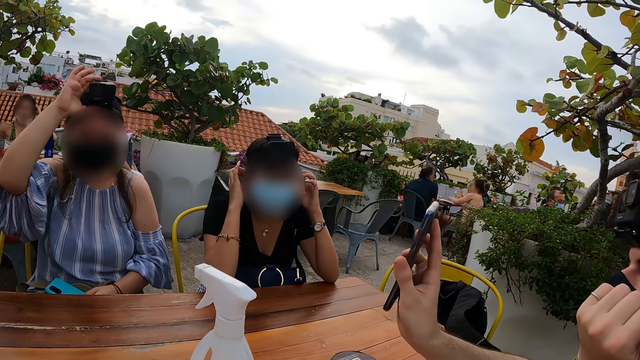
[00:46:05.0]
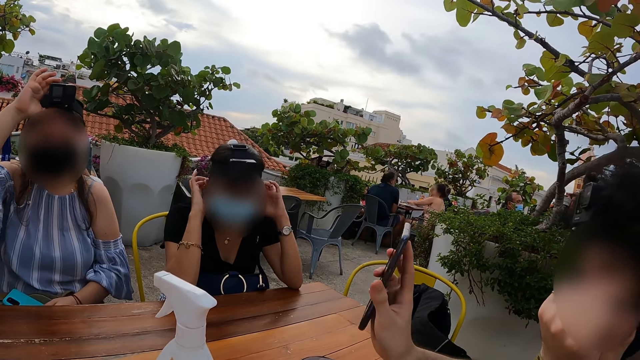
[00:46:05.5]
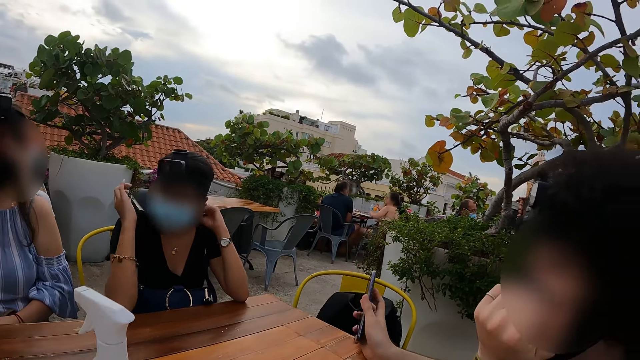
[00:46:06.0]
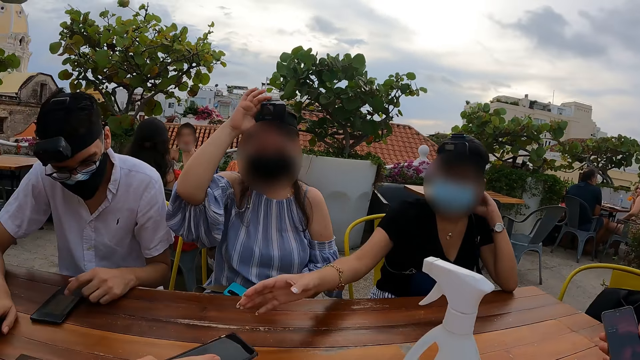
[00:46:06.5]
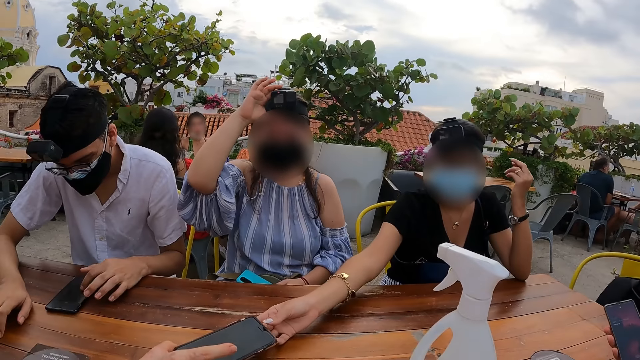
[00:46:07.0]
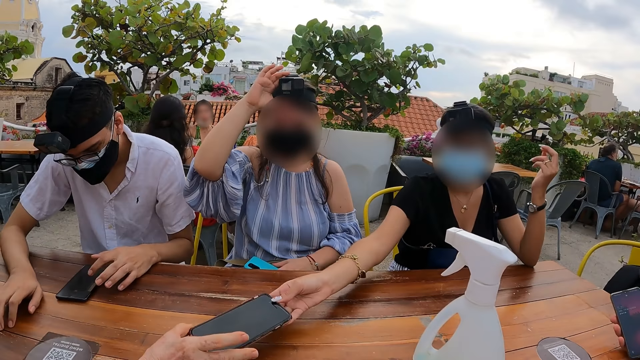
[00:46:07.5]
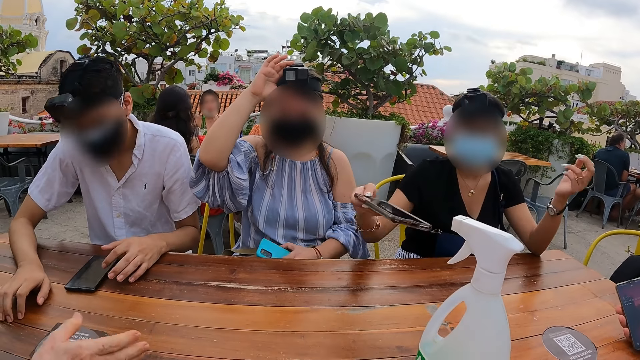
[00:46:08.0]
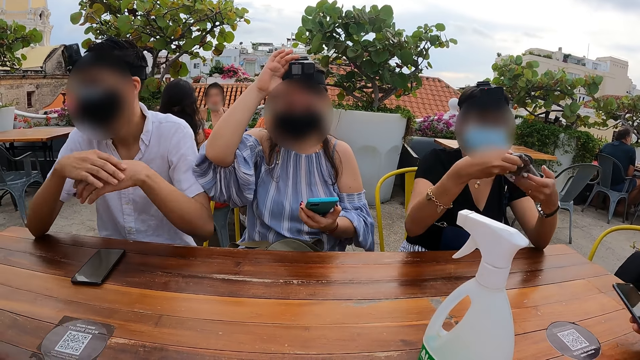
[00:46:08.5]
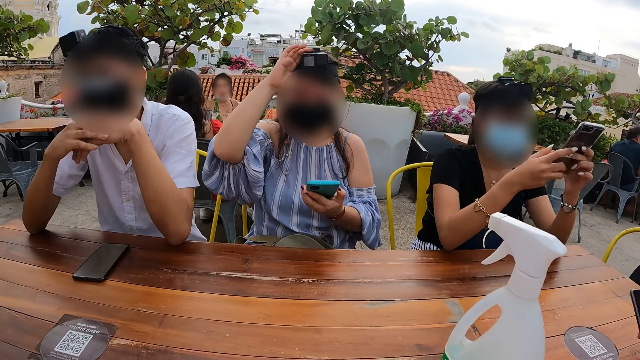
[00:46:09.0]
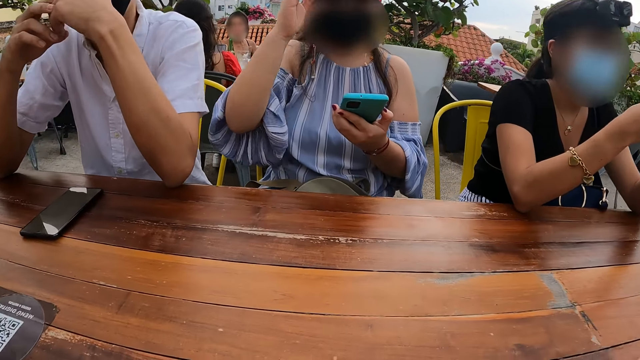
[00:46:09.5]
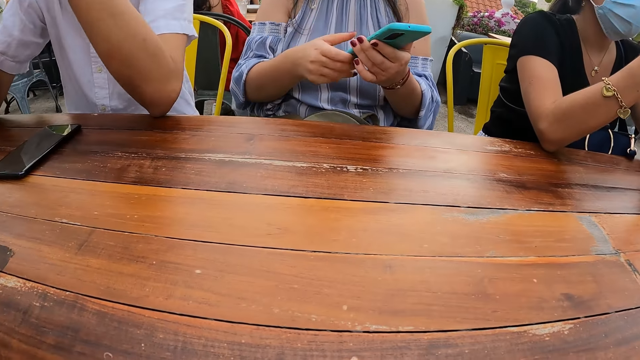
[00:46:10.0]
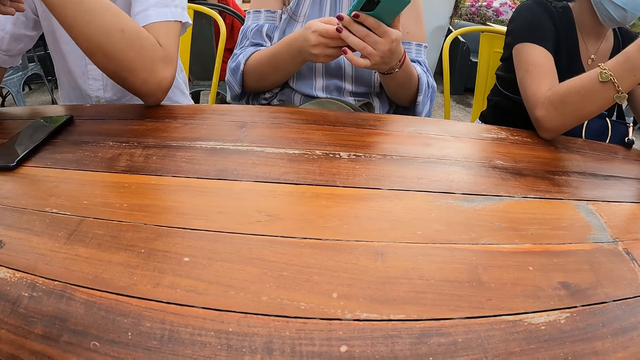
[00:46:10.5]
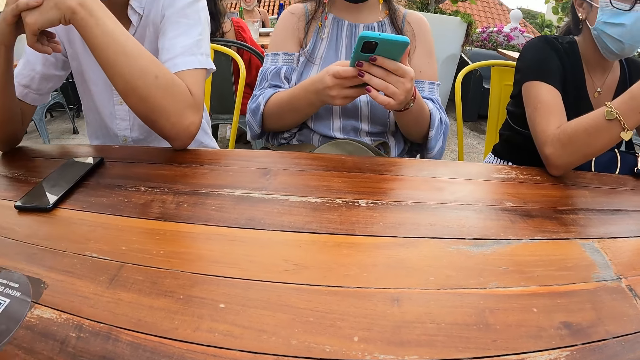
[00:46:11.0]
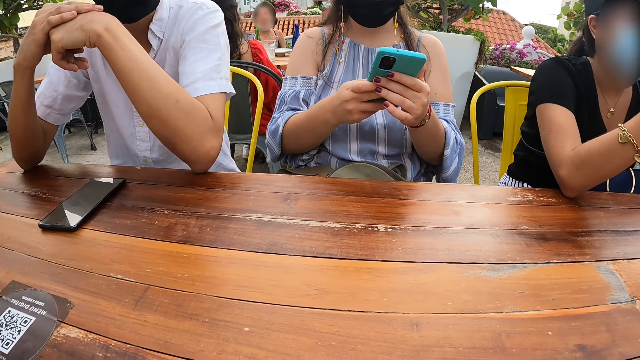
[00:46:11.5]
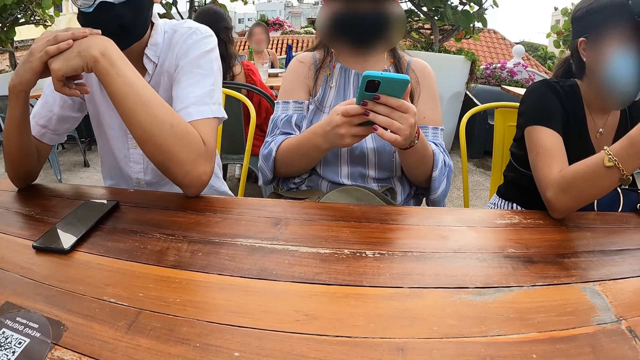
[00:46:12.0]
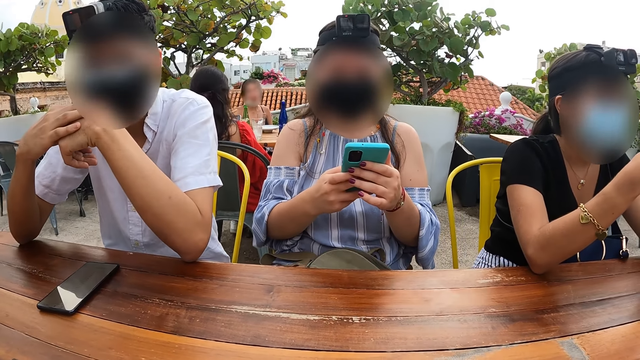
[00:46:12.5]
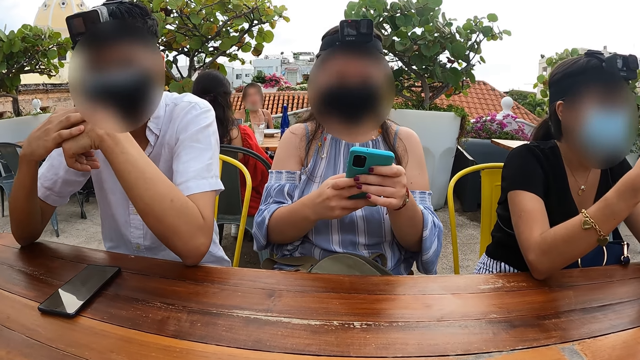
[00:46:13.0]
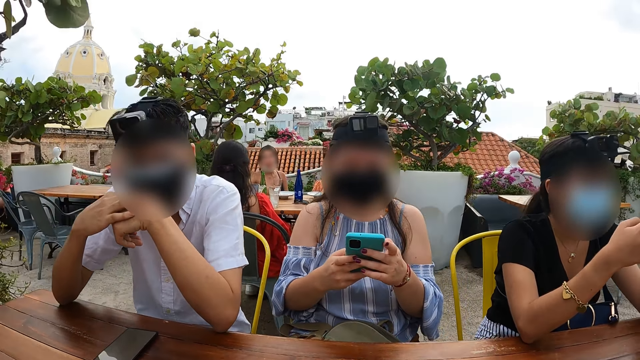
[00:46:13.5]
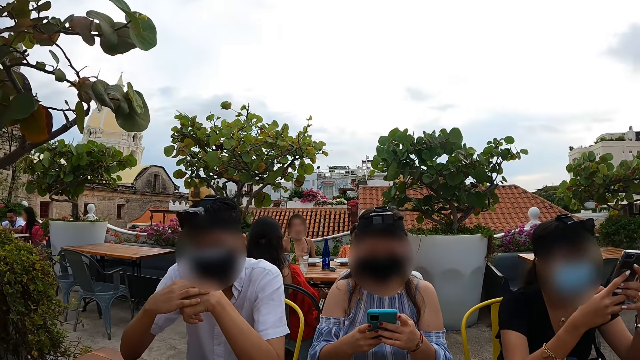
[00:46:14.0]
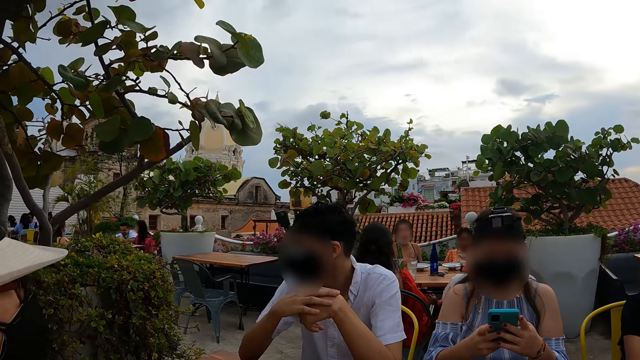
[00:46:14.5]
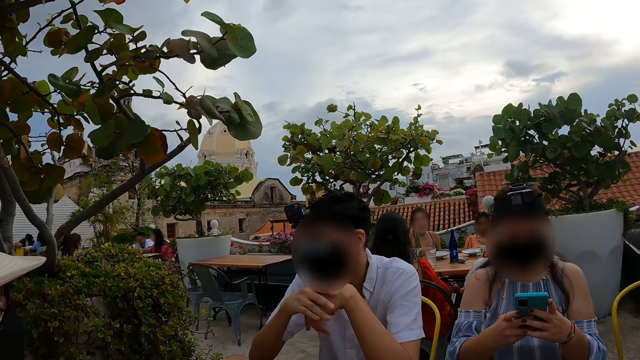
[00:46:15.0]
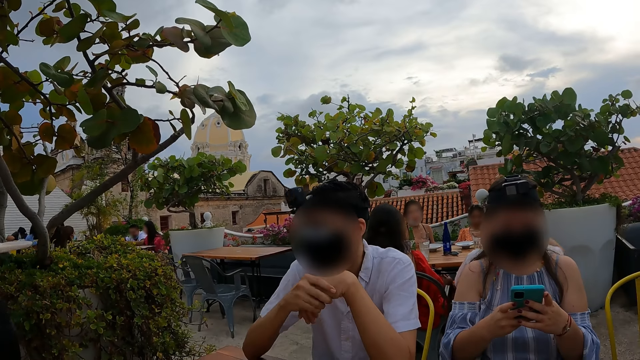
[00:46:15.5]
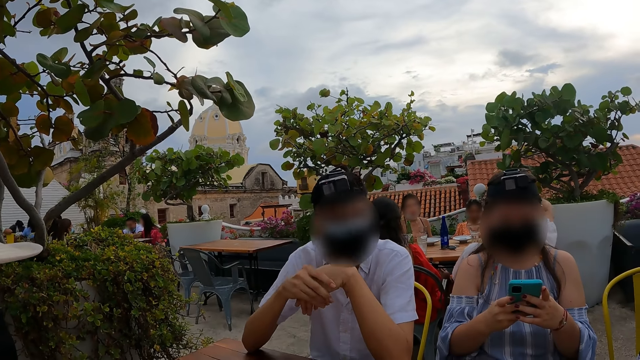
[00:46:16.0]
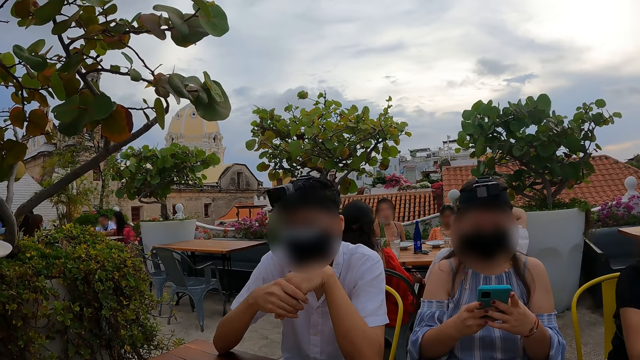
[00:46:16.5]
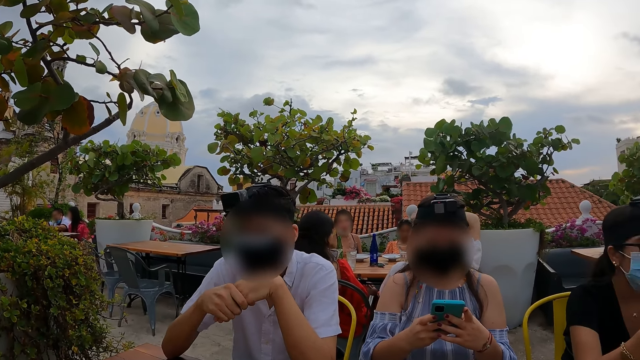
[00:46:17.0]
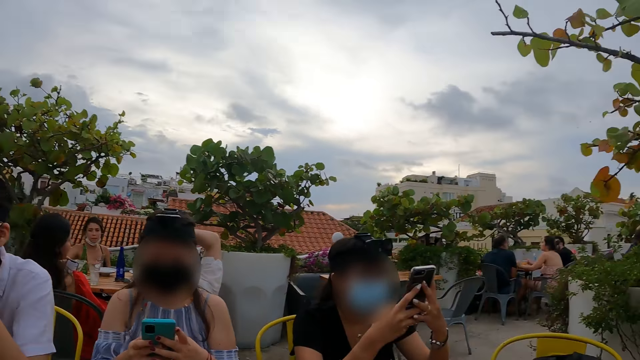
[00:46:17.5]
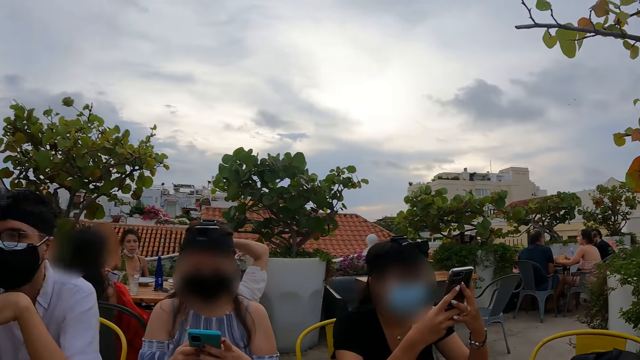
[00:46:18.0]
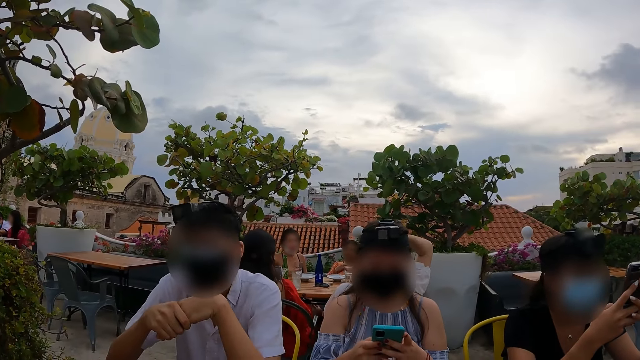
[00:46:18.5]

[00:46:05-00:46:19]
A person picks the phone from another person. The camera wearer looks at the table. They look around.

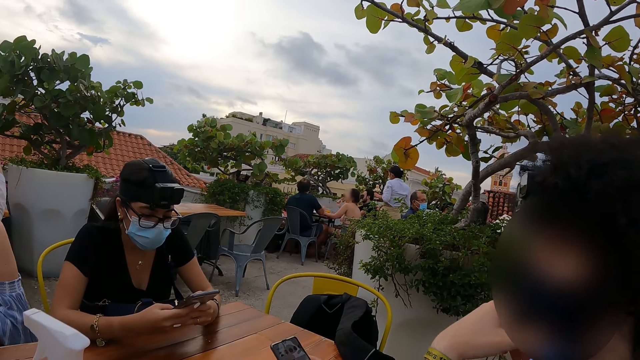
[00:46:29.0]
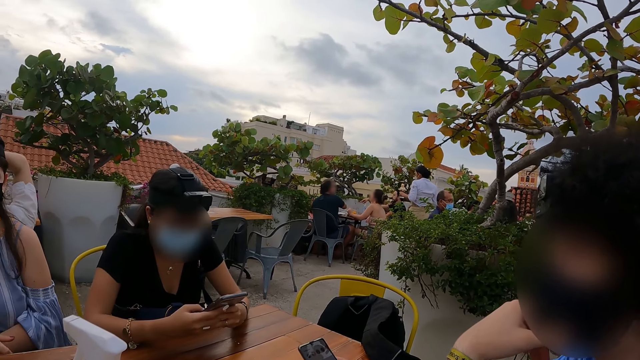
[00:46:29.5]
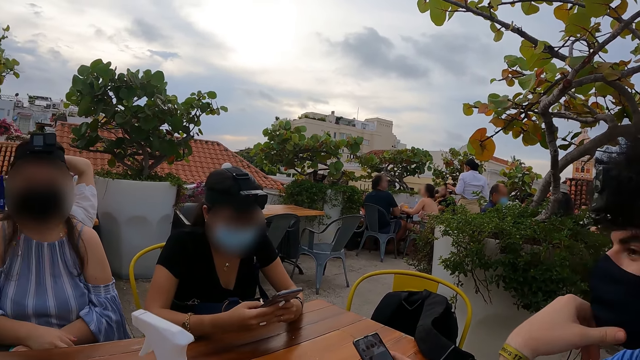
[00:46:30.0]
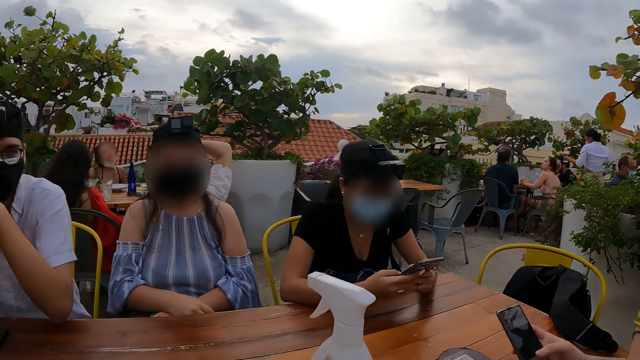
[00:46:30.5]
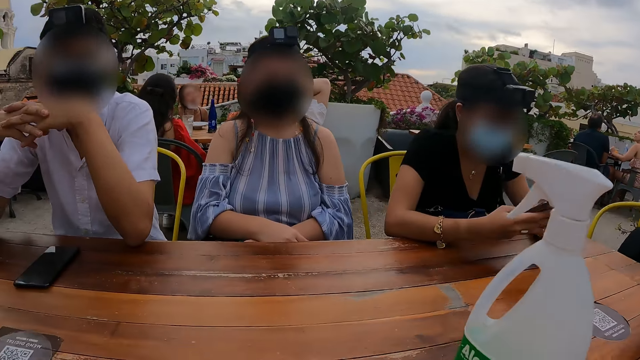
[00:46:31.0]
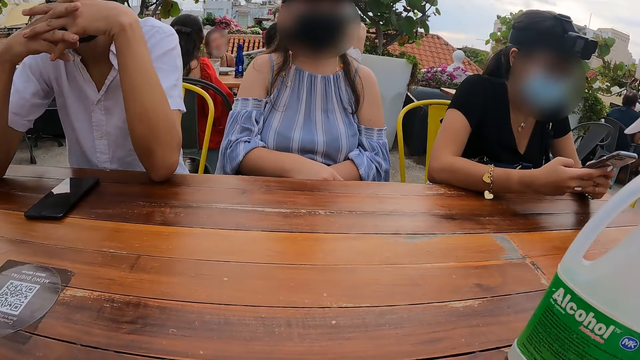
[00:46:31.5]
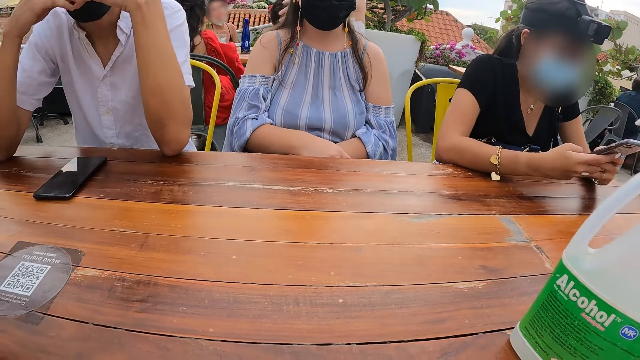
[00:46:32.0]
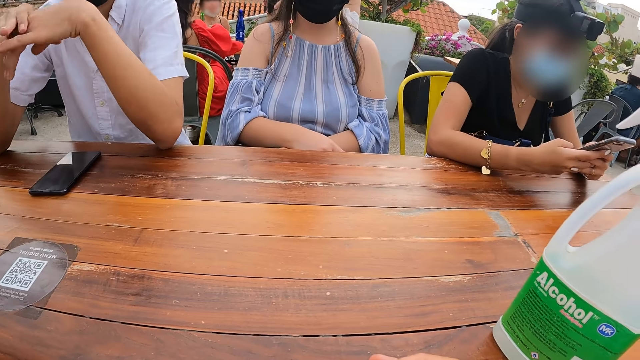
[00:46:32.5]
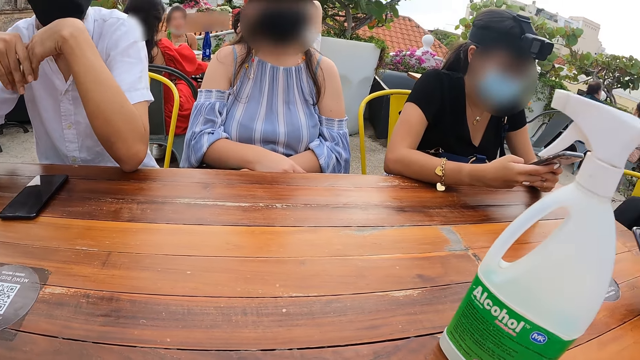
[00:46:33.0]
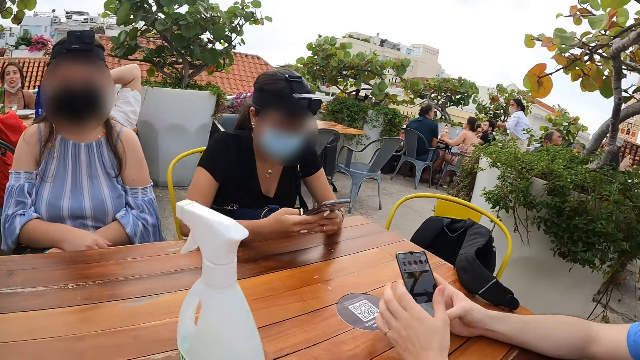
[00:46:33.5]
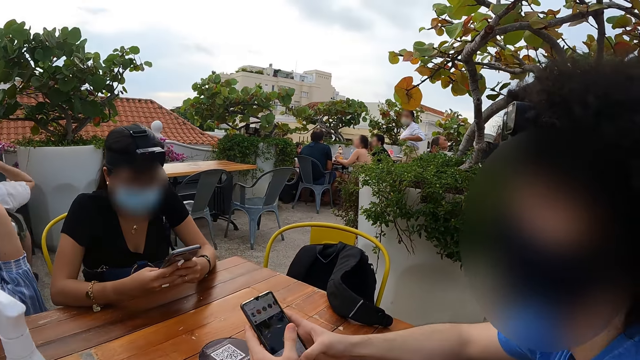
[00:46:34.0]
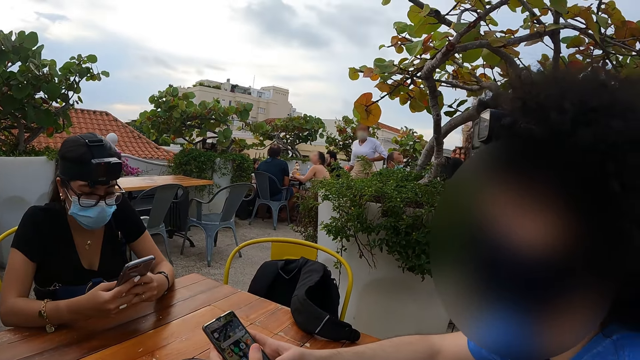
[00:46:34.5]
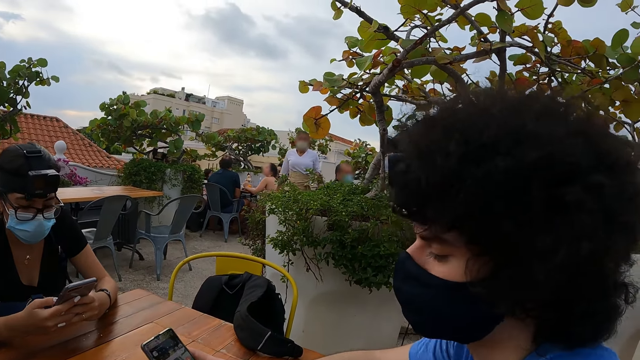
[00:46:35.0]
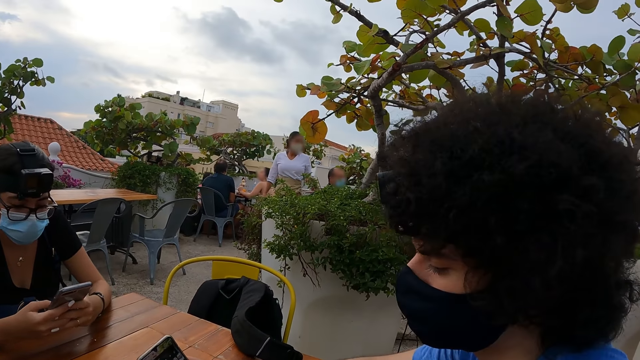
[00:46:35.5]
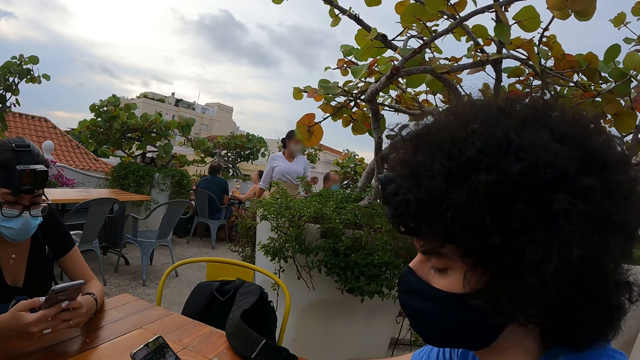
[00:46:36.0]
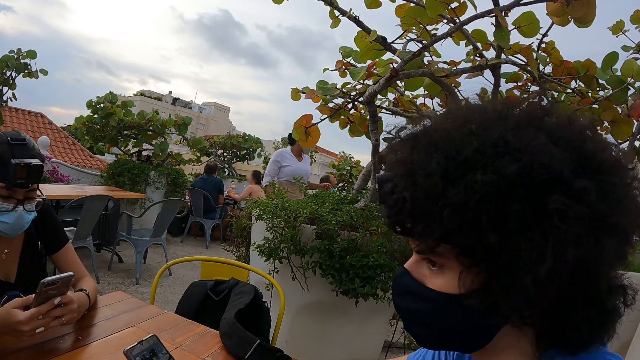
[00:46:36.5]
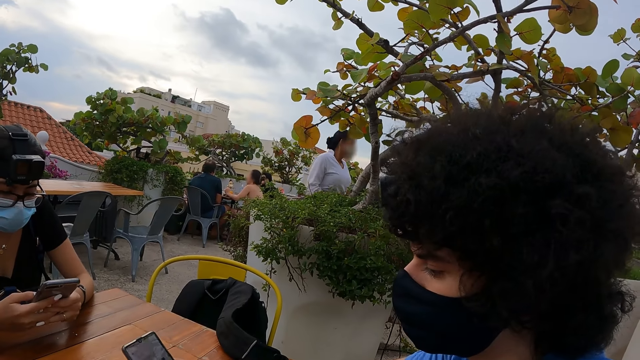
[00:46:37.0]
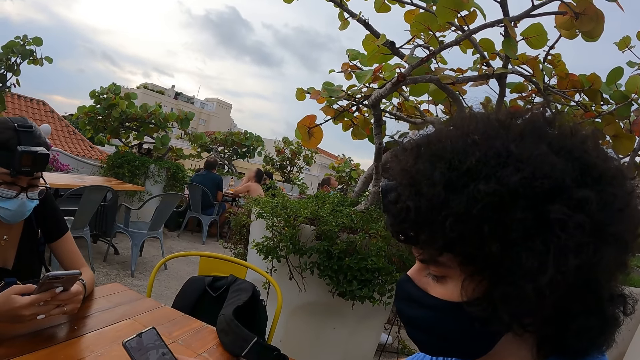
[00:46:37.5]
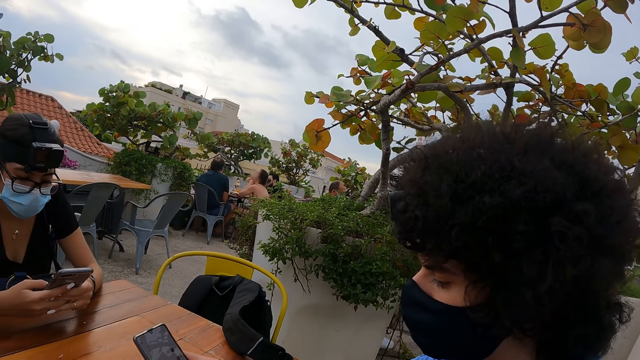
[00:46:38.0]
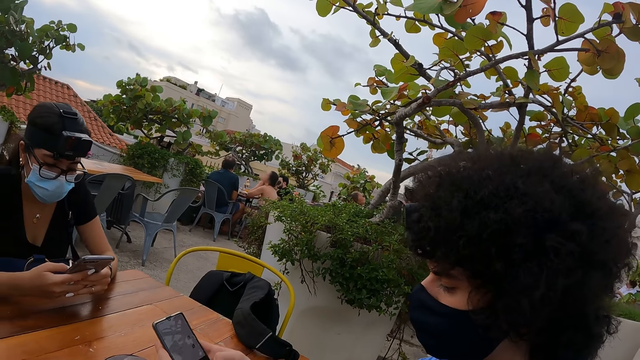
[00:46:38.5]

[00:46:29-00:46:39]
The camera wearer looks at the table. They look around.
